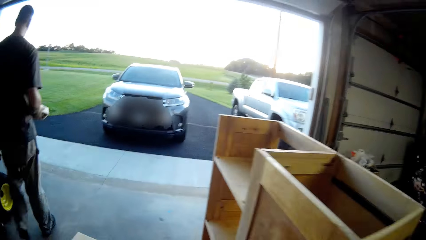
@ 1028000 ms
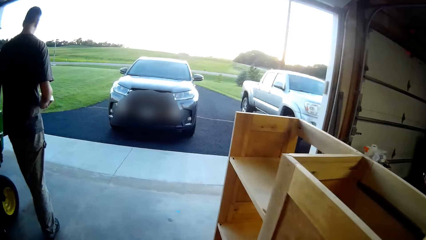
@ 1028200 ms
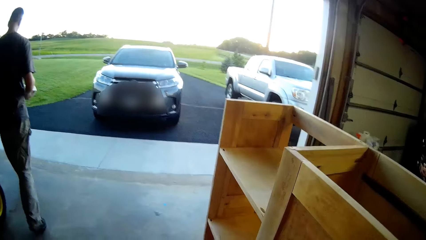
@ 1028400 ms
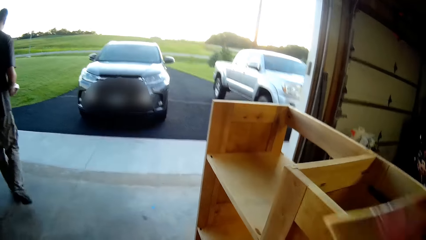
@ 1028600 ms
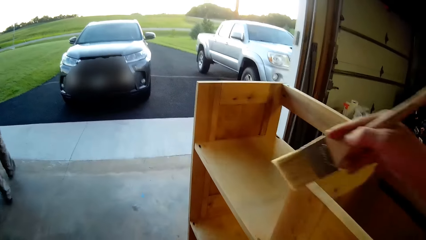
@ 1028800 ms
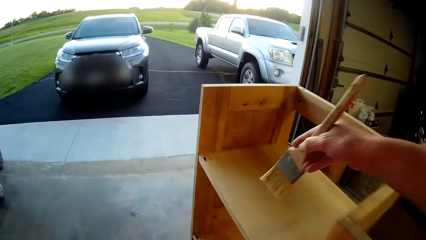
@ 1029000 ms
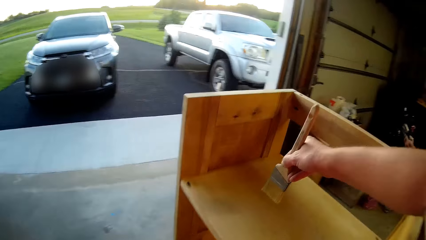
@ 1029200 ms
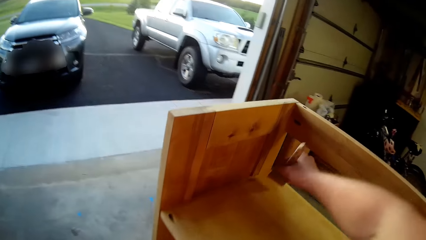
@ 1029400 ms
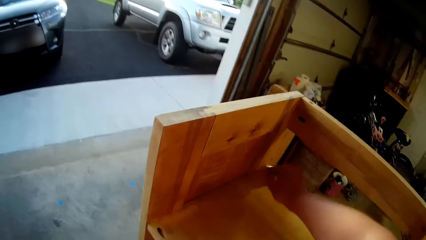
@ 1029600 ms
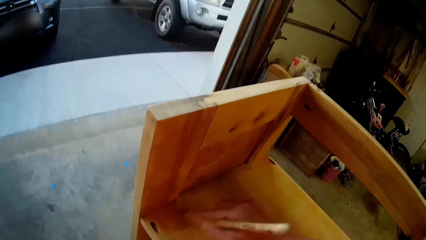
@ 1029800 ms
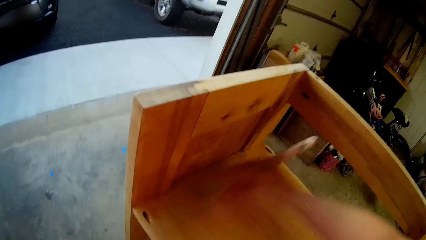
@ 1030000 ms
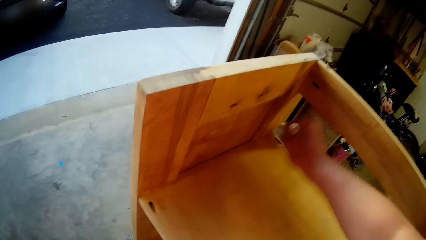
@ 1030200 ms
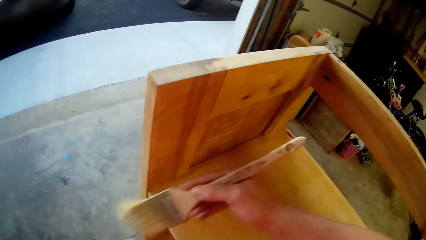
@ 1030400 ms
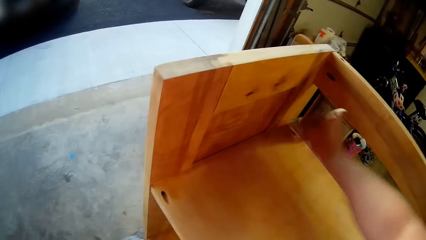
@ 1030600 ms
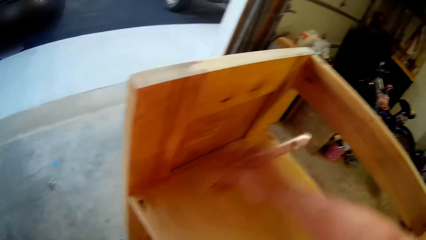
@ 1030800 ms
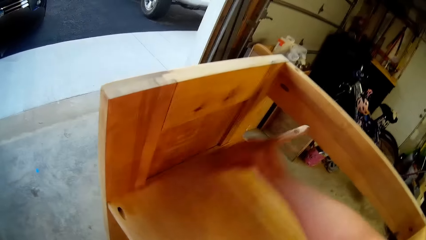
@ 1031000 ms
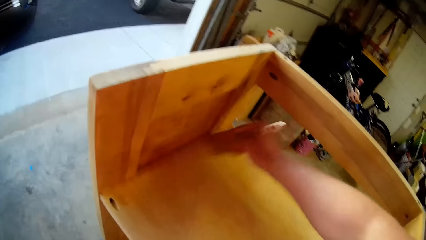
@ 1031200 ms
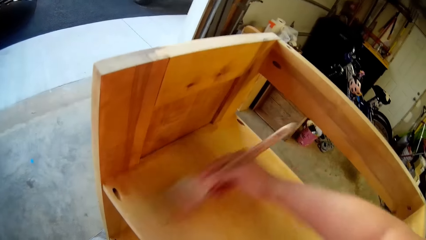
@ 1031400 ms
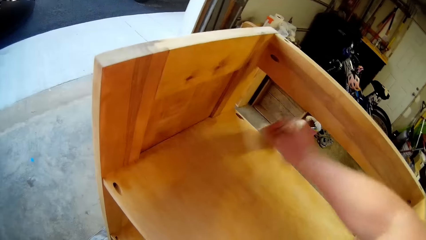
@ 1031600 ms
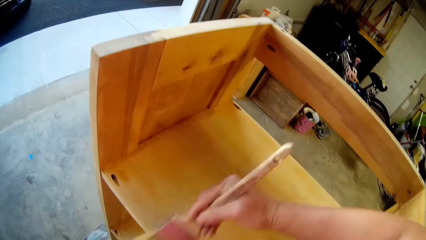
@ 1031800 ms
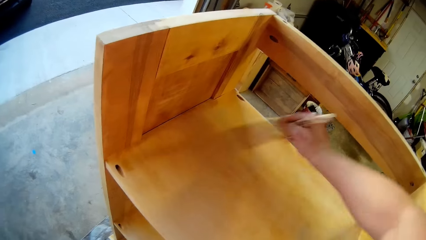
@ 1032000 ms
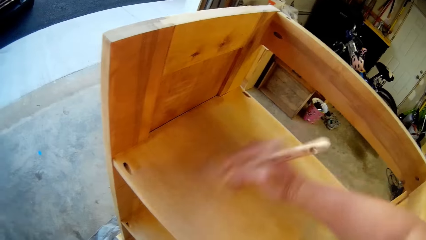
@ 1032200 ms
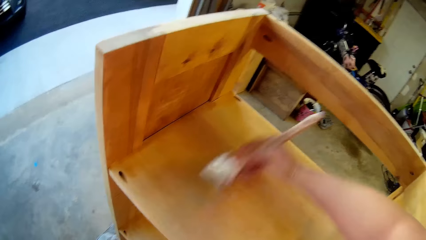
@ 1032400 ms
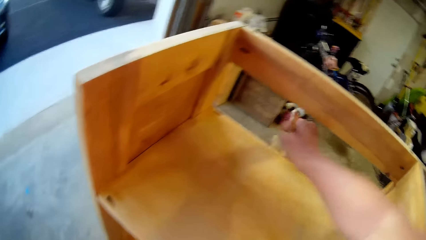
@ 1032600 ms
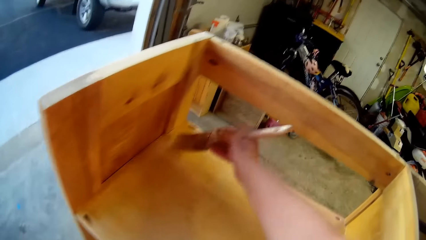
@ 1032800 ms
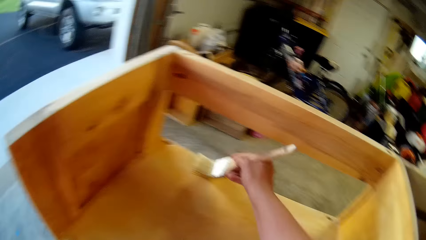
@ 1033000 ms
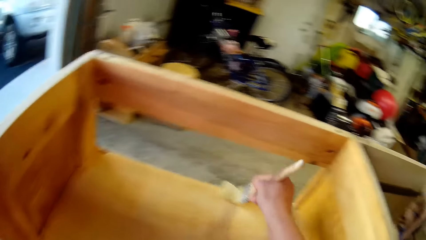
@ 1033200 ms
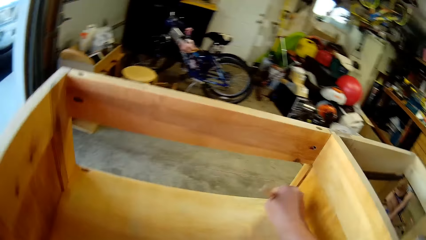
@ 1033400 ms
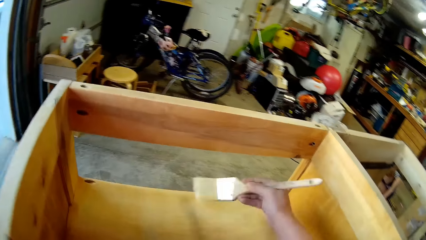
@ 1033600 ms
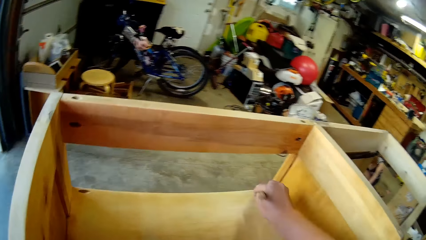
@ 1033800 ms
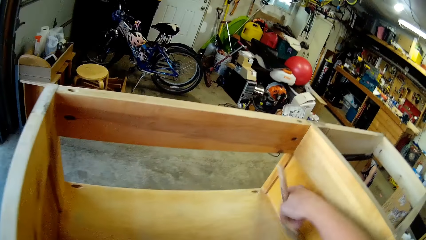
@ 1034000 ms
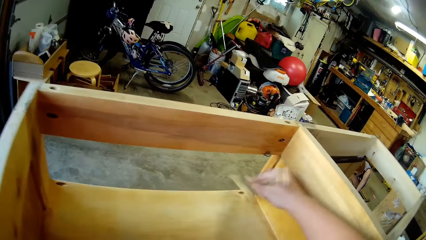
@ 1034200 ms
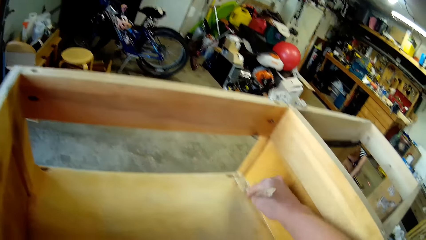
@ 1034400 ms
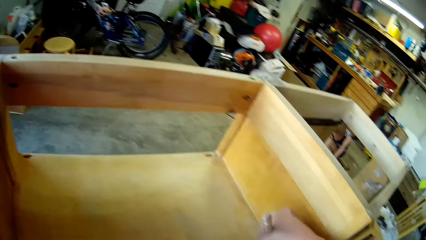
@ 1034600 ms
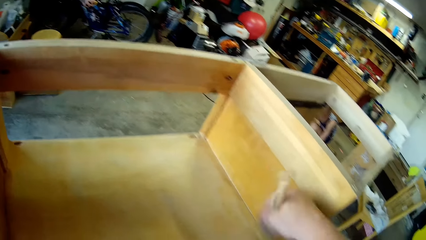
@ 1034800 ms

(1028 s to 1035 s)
The camera wearer dusts off the shelf with the brush.

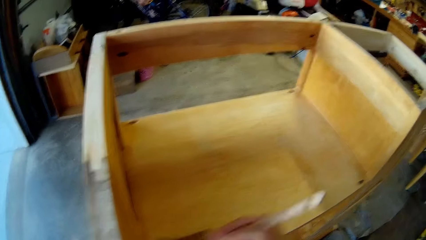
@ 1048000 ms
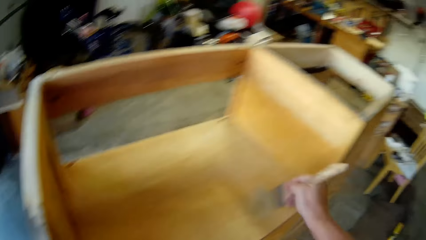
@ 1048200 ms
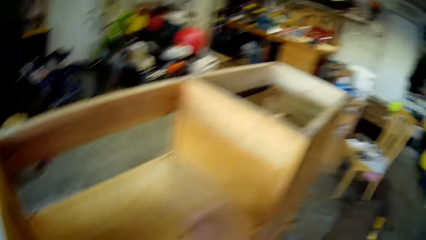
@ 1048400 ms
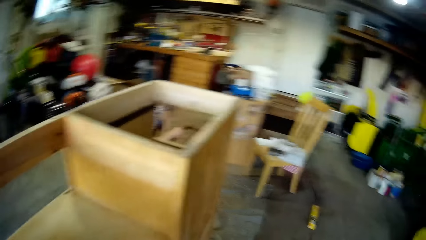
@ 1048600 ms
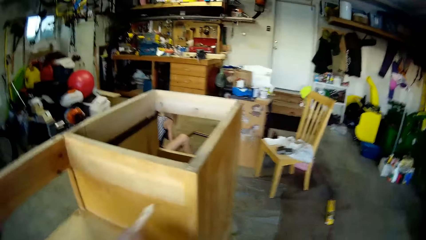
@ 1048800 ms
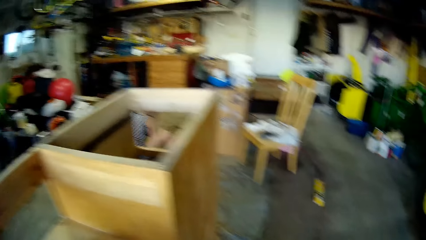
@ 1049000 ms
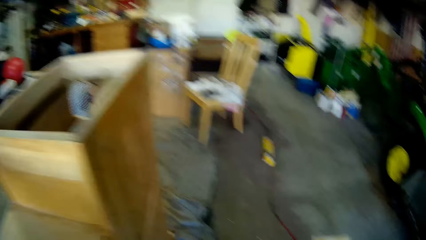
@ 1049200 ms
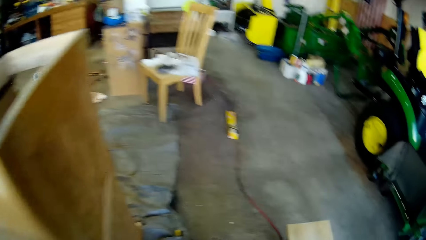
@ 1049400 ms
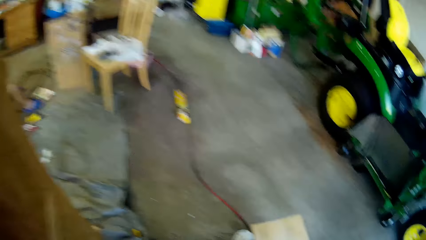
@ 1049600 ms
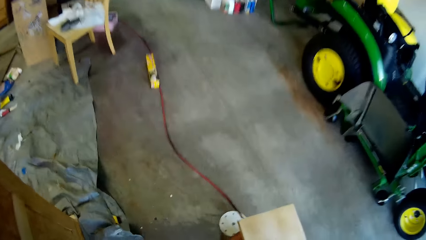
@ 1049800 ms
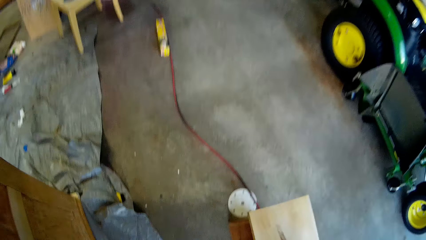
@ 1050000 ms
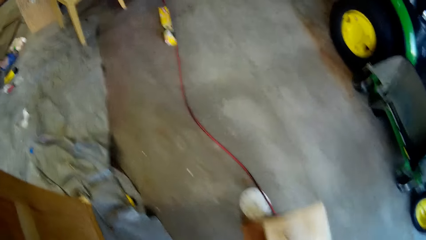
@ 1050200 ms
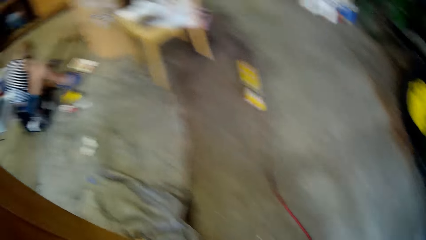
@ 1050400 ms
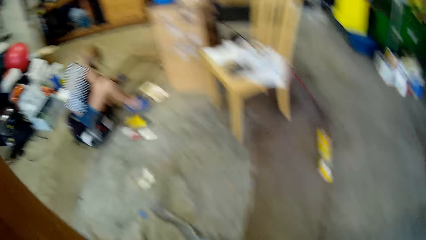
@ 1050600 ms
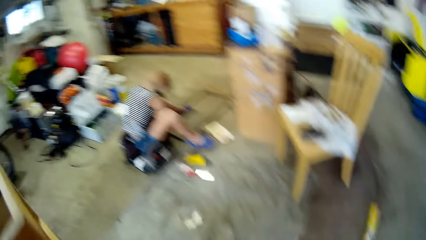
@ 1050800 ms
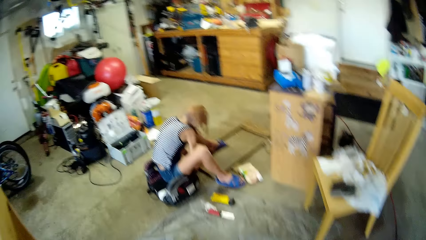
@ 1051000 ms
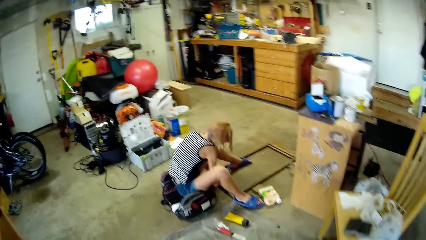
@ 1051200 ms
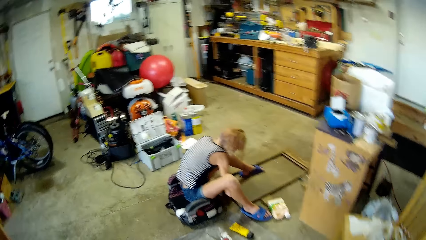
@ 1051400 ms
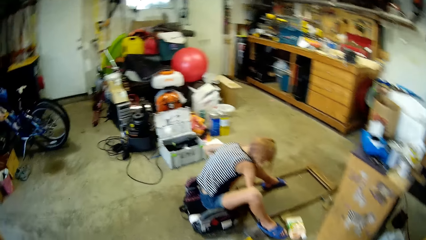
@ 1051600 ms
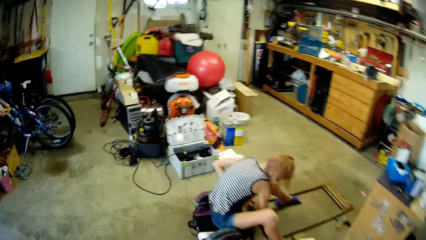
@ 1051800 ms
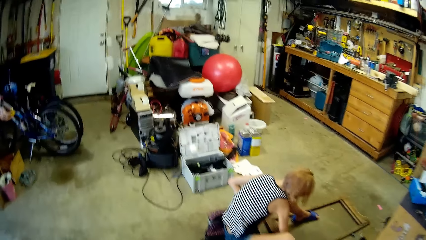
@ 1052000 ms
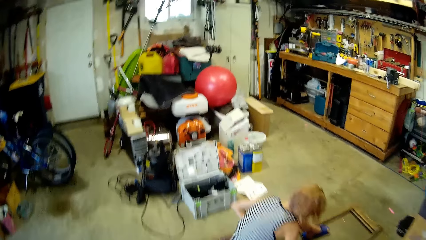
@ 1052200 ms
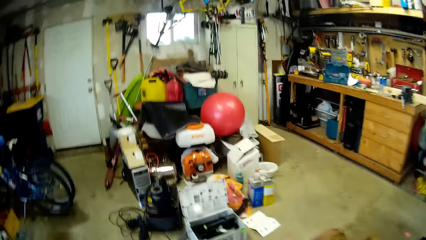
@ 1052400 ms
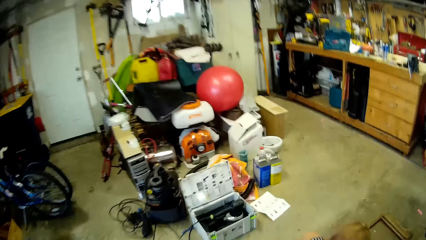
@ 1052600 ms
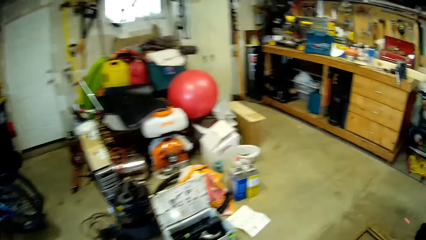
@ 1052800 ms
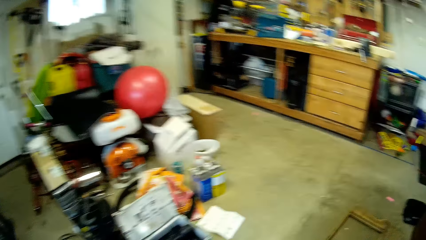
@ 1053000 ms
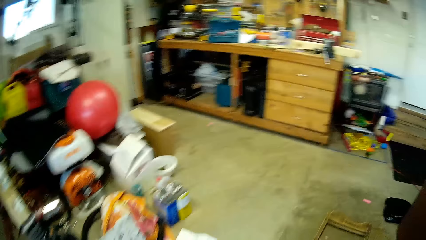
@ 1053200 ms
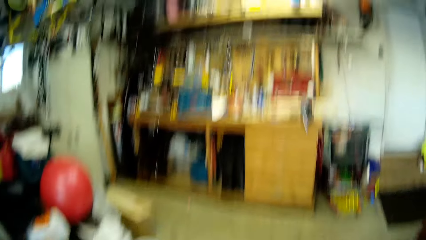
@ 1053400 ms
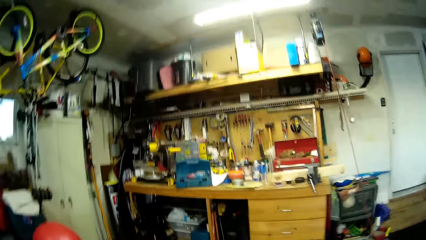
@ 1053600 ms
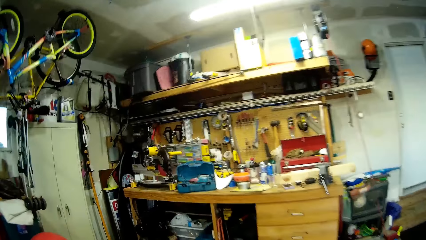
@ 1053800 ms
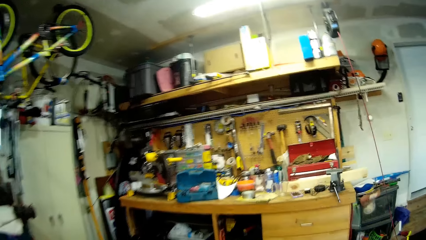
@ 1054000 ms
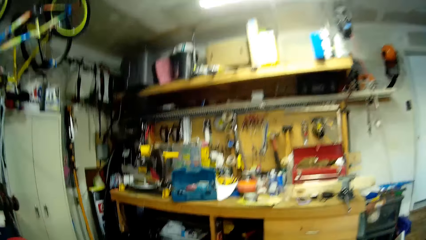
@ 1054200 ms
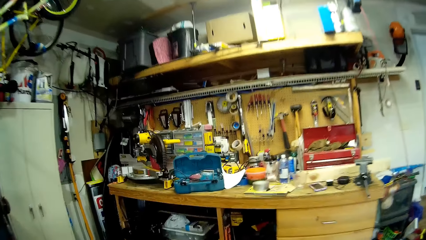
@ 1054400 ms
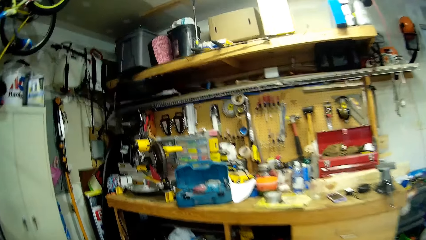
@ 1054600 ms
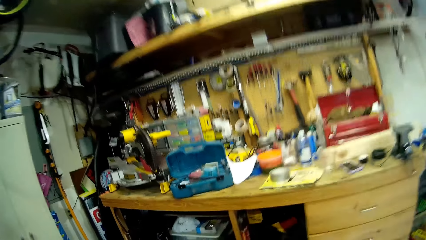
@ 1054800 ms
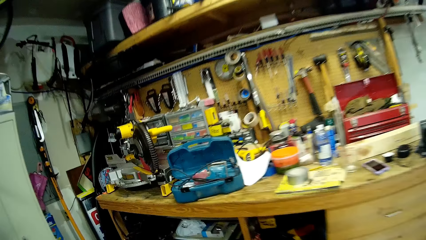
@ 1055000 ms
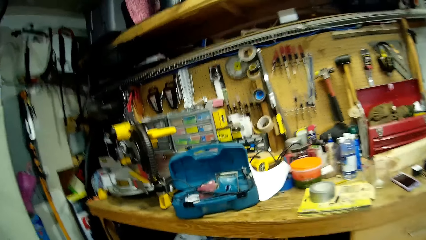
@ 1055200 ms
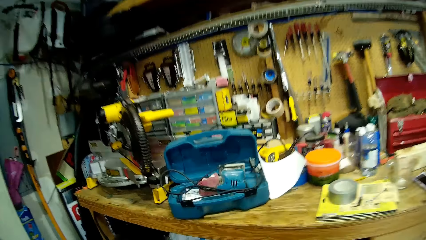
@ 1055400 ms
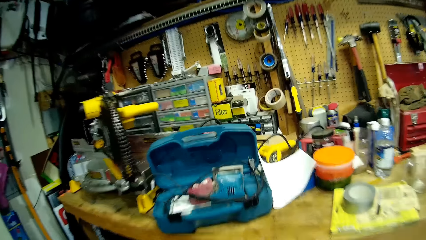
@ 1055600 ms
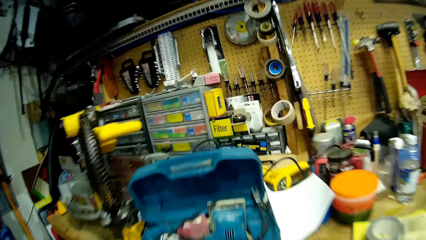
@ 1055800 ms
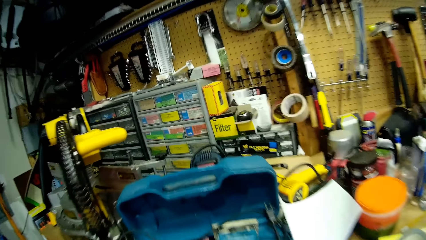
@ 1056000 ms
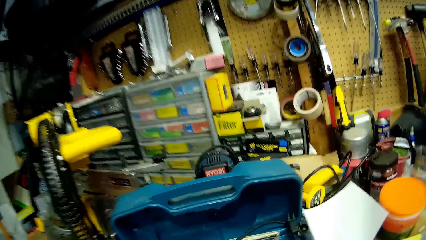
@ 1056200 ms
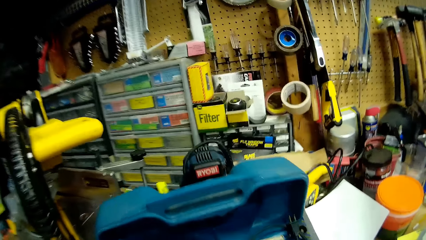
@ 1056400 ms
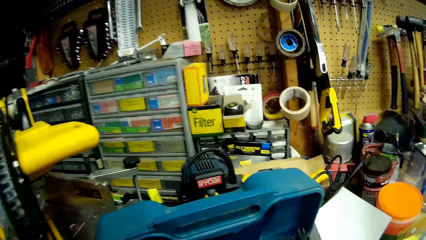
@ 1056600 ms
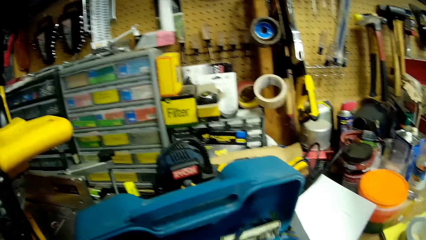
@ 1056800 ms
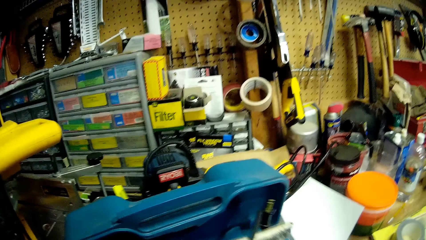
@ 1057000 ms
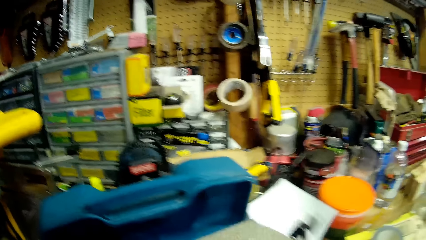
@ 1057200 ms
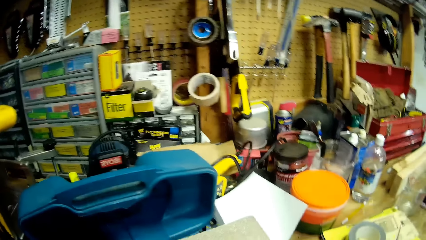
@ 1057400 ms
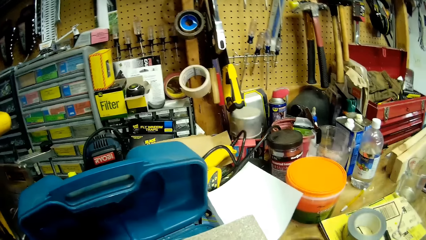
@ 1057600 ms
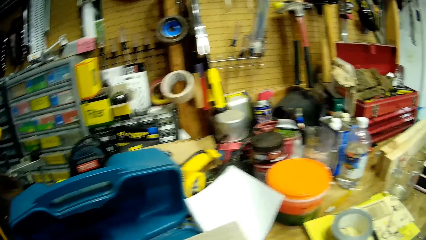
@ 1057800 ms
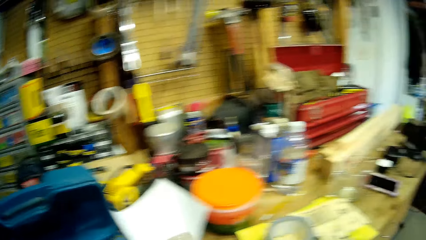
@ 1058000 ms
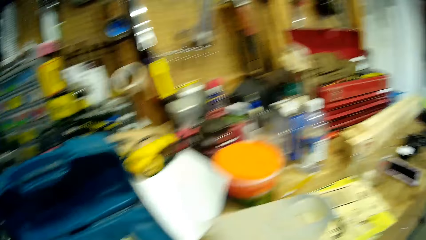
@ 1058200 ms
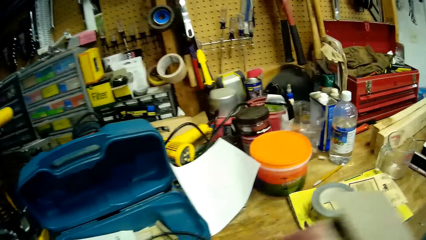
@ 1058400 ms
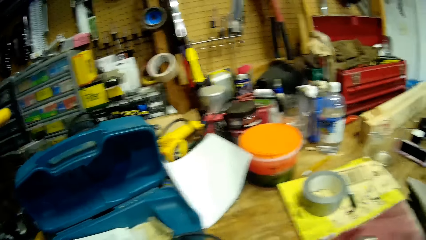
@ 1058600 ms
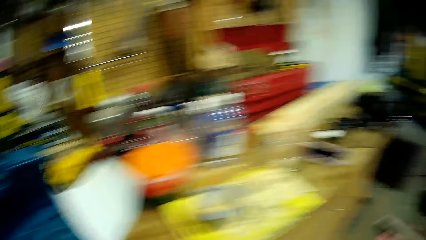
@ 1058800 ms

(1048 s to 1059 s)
The camera wearer walks. They pick up the electric sander or driller from the toolbox.
